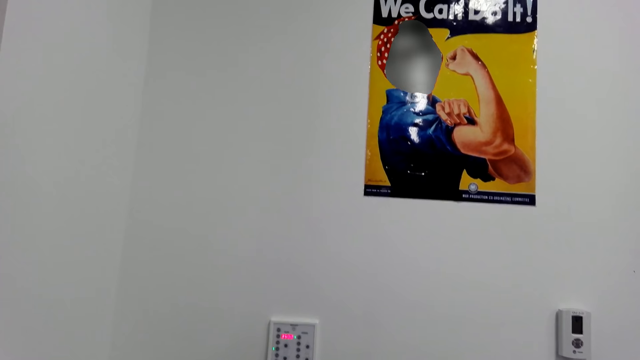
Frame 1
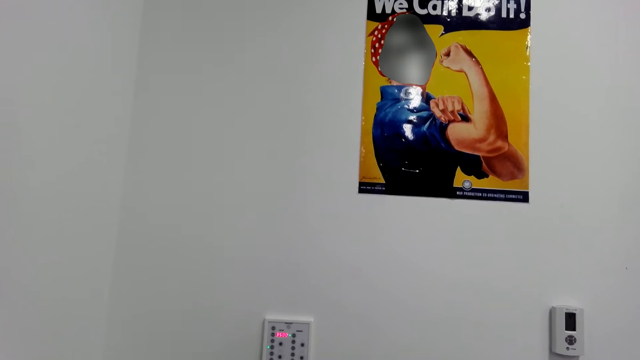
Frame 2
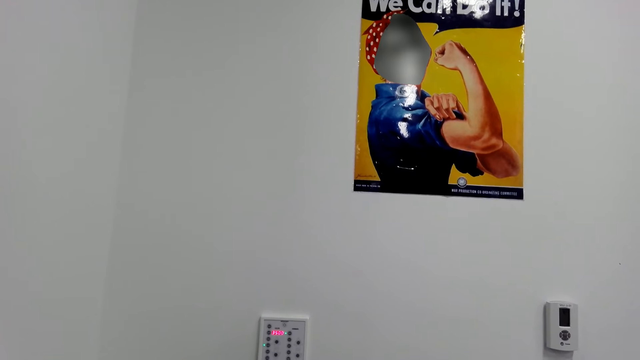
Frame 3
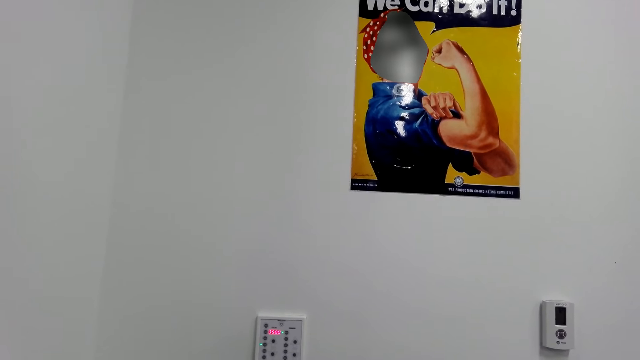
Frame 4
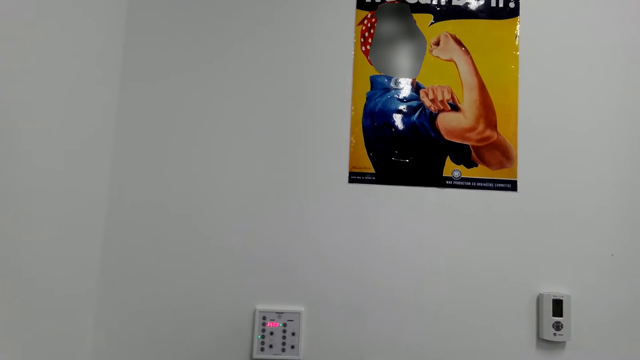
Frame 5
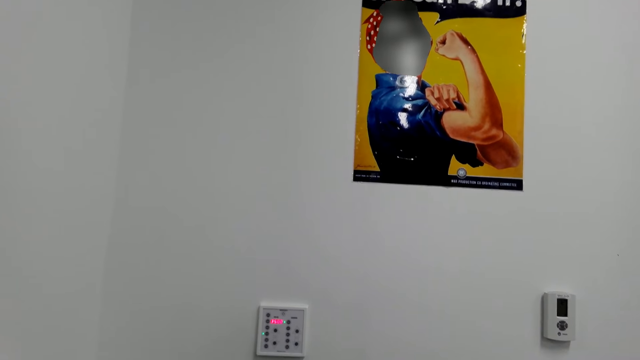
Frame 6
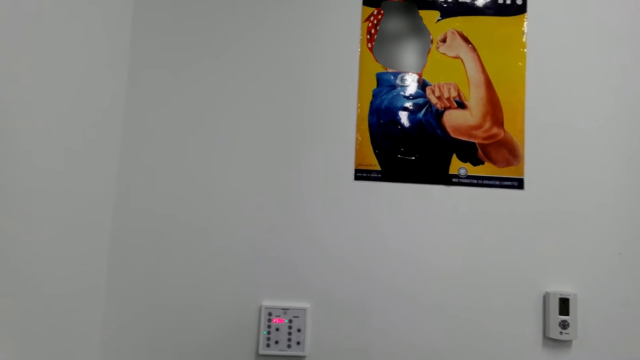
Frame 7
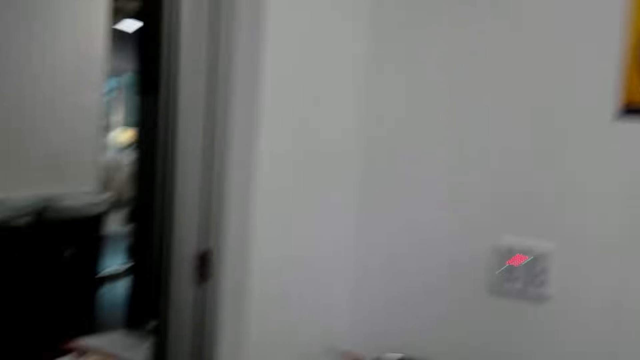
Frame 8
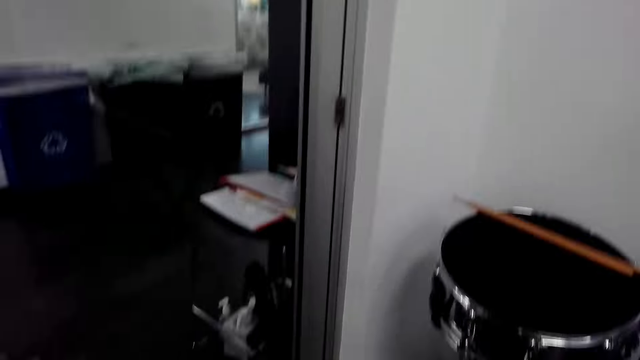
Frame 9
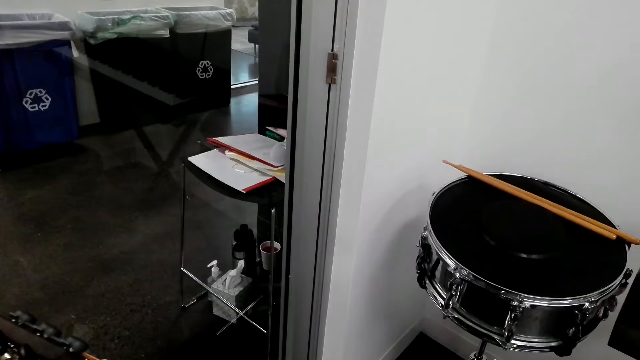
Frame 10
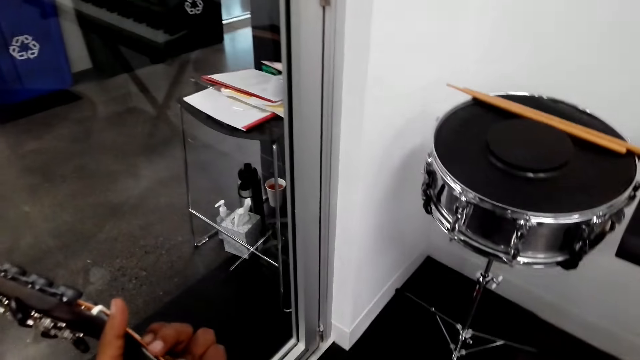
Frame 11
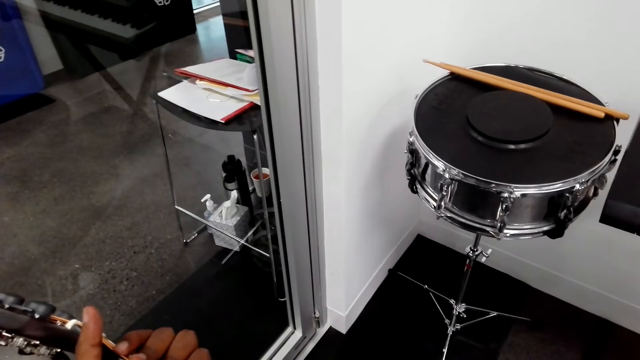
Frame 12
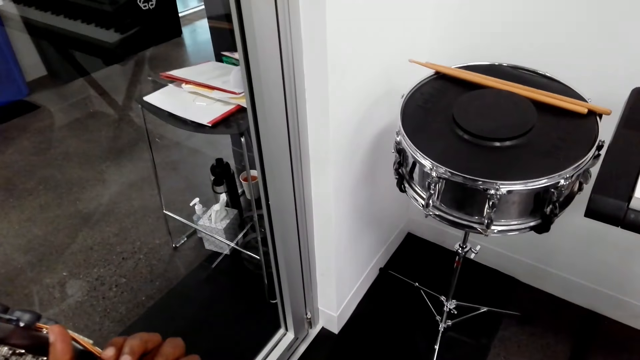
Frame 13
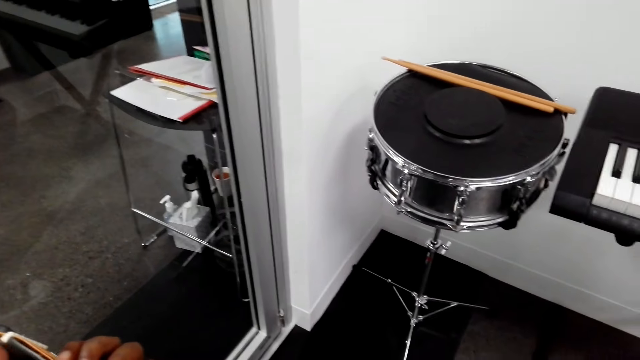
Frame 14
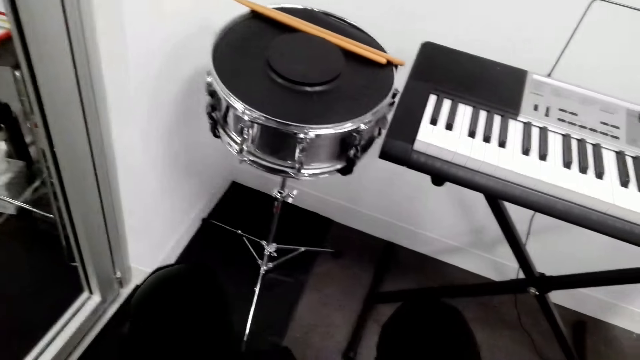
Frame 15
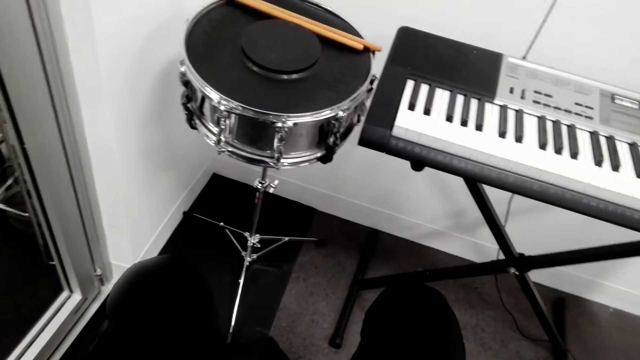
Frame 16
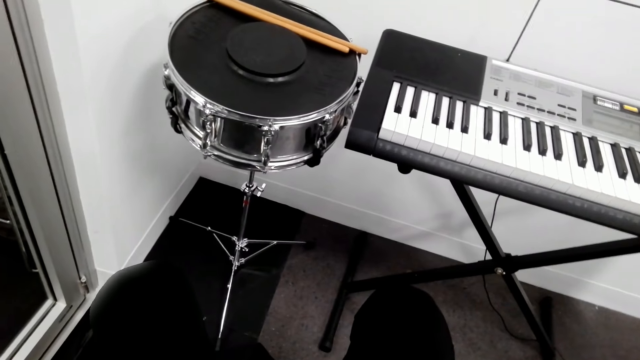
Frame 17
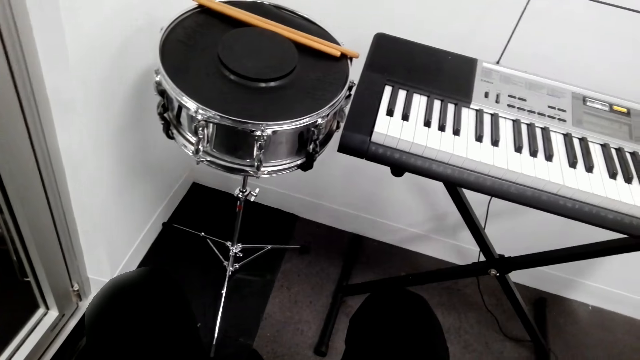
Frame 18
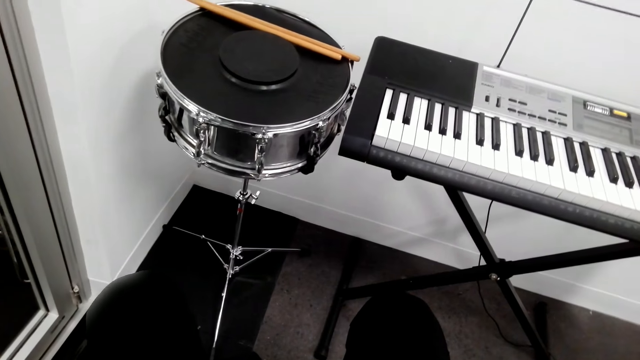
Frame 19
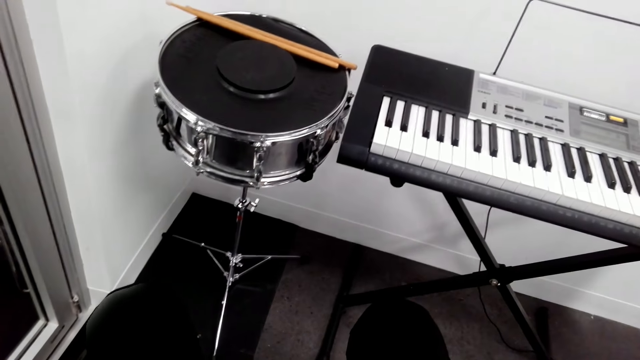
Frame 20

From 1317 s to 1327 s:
The camera wearer looks around.

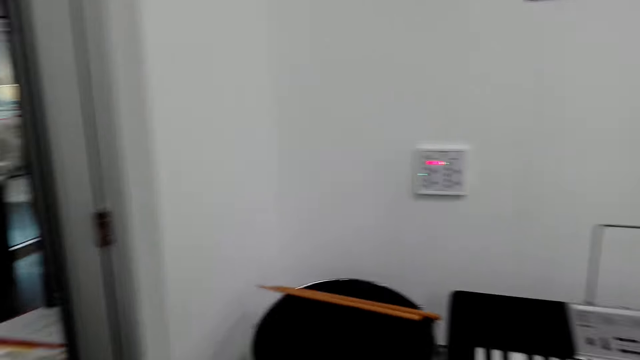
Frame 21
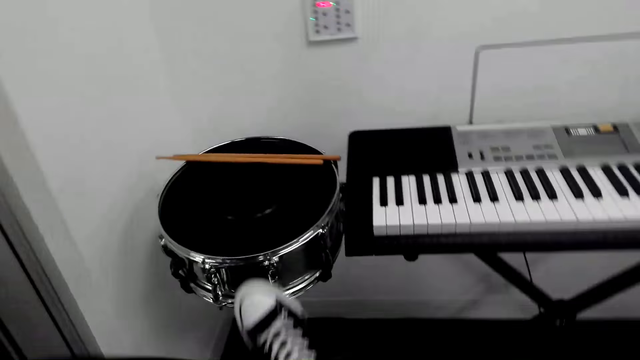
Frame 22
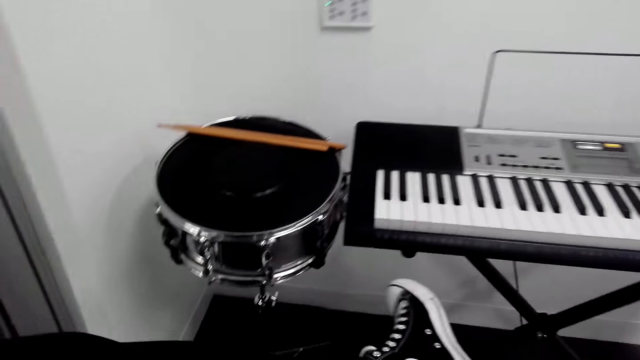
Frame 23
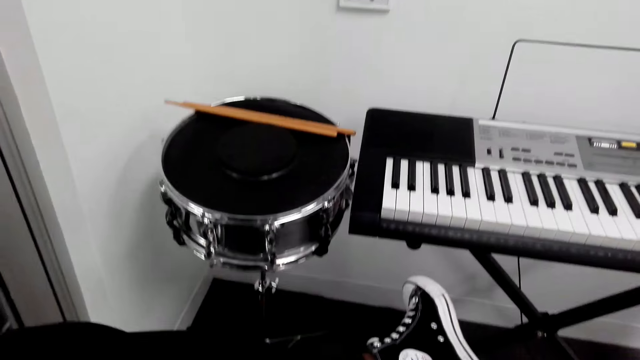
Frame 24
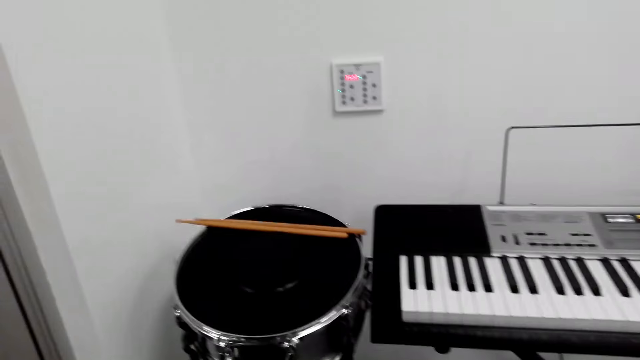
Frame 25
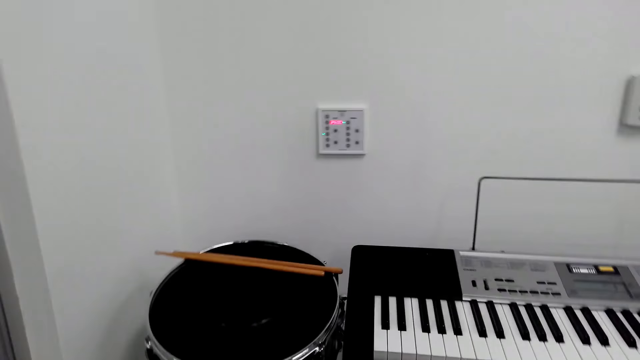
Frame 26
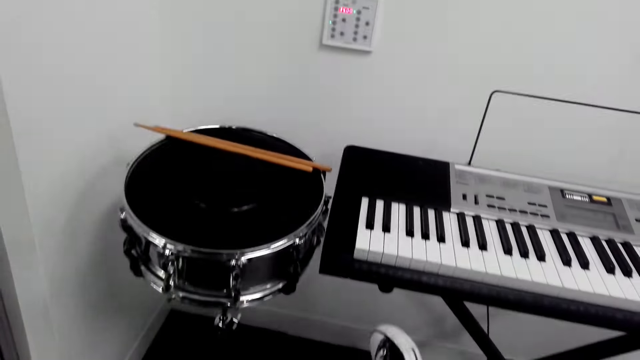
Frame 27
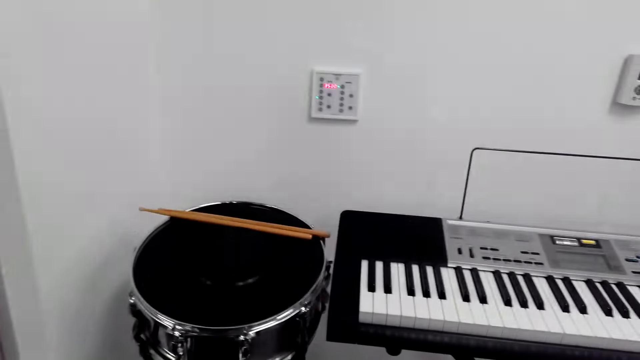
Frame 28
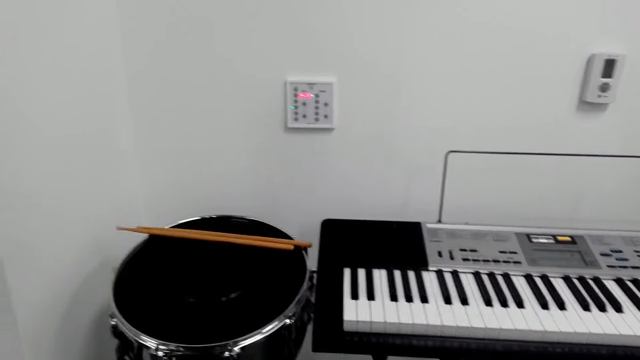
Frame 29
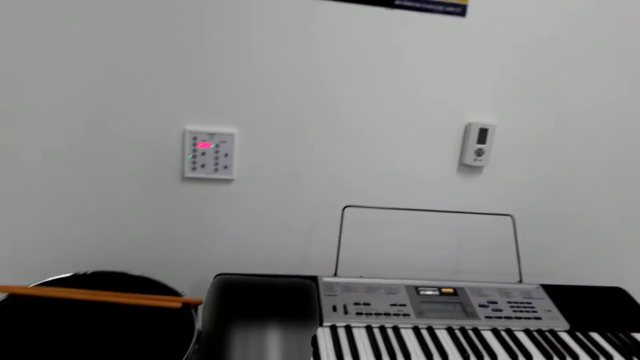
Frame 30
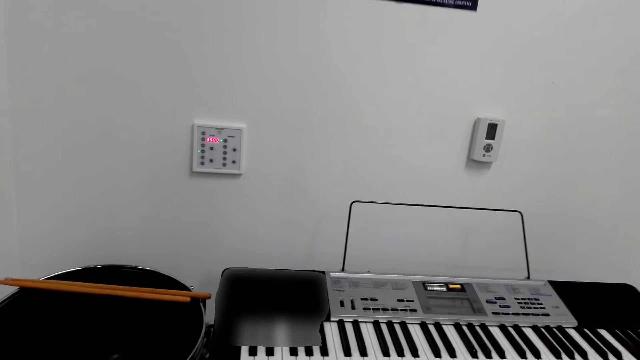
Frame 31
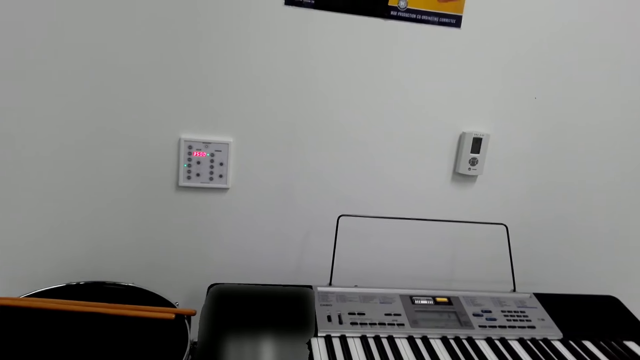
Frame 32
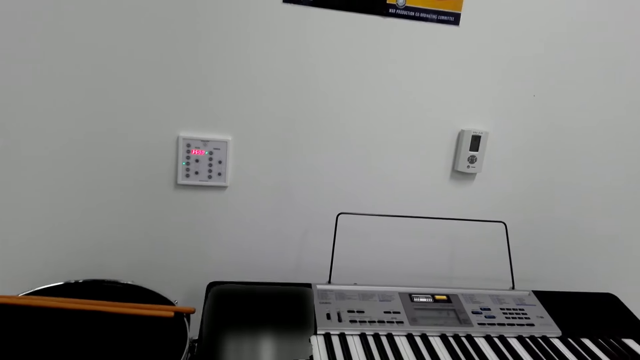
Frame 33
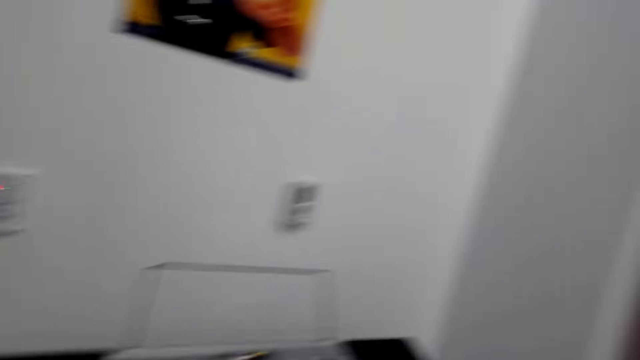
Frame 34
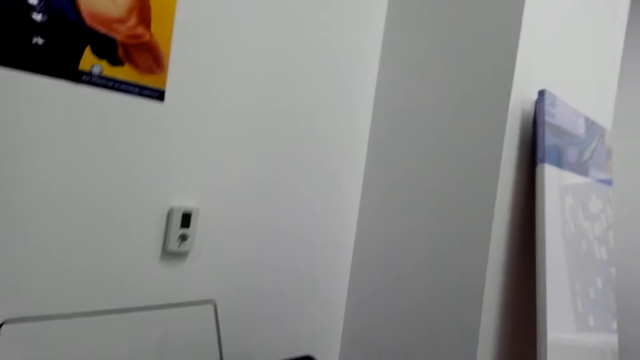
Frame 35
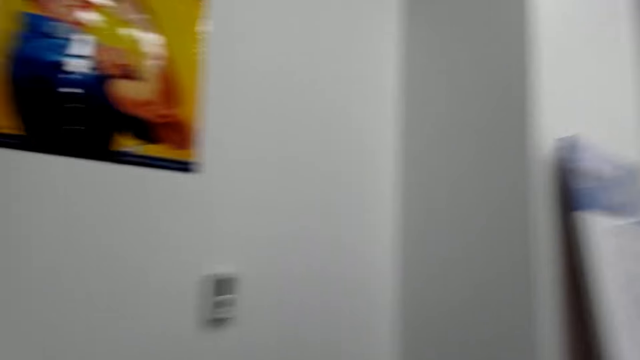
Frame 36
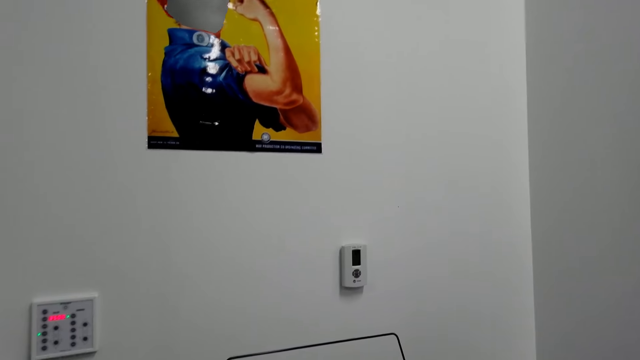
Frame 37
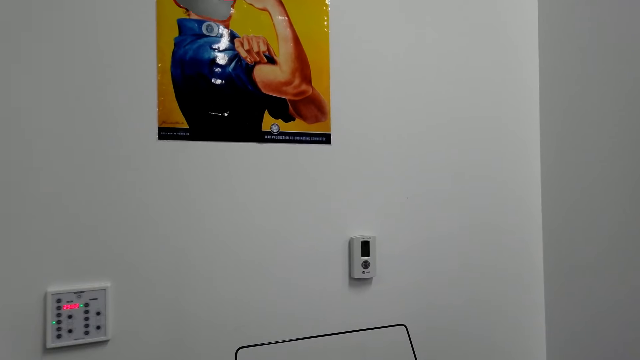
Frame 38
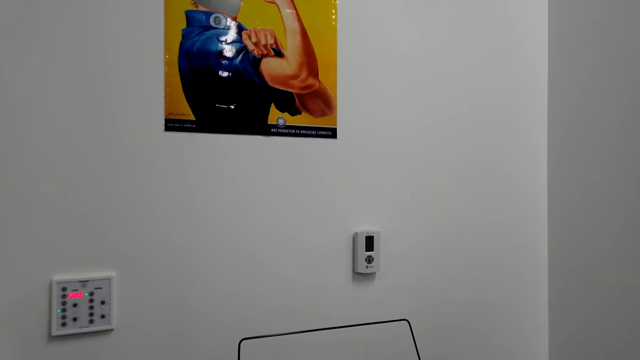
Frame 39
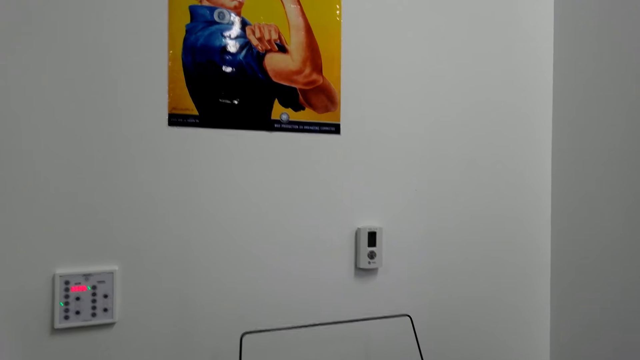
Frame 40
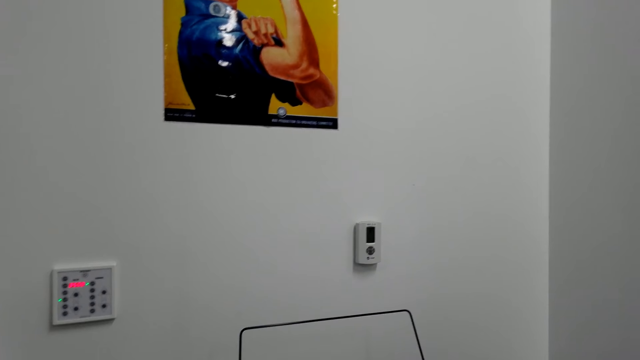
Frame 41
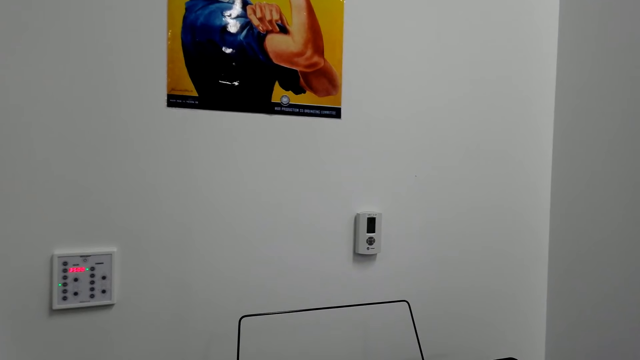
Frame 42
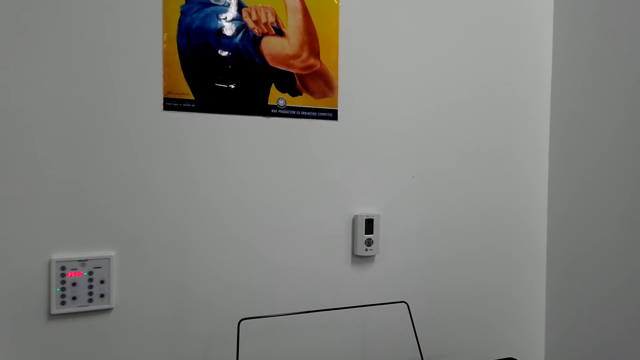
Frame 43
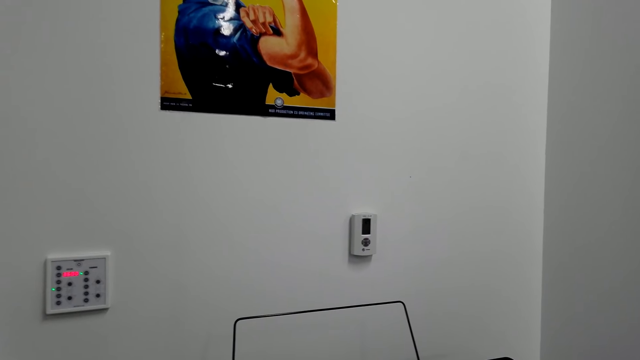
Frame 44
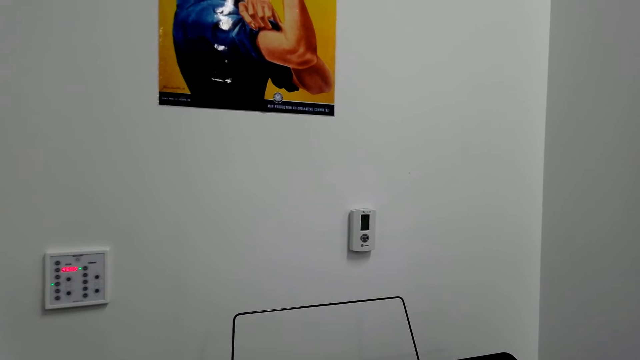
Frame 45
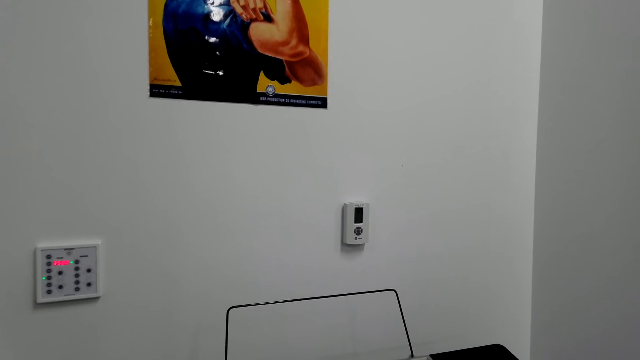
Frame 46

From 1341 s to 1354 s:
The camera wearer moves the leg. They play the guitar.
